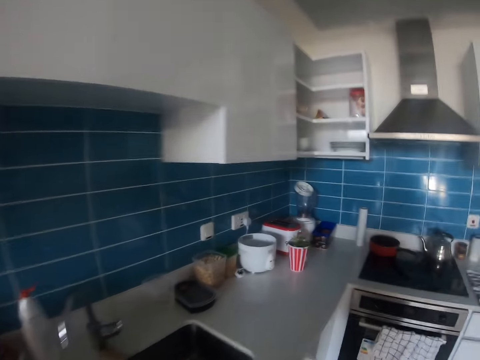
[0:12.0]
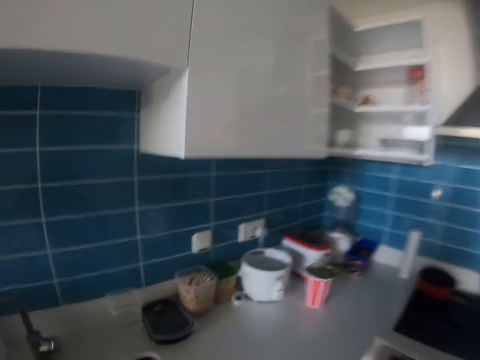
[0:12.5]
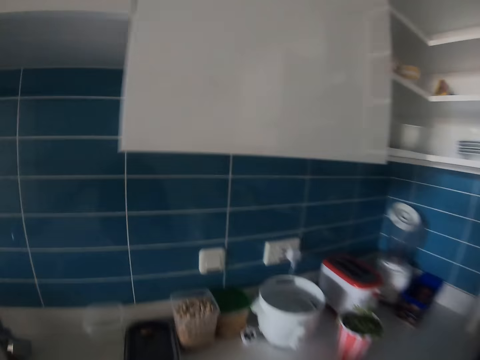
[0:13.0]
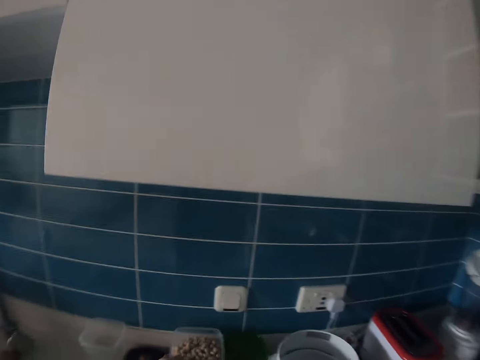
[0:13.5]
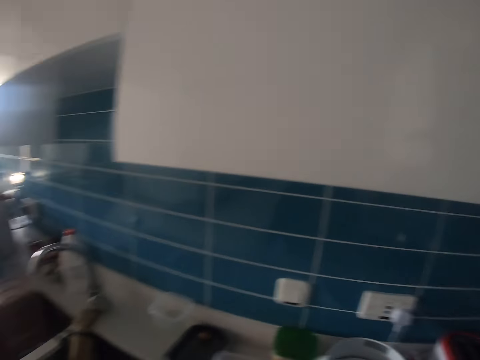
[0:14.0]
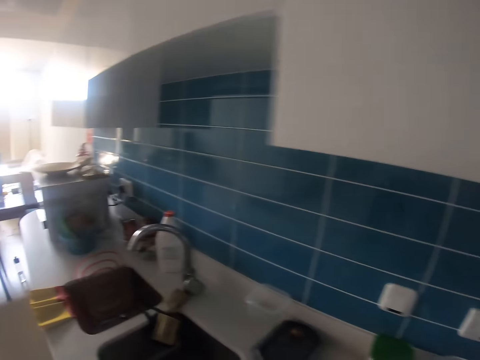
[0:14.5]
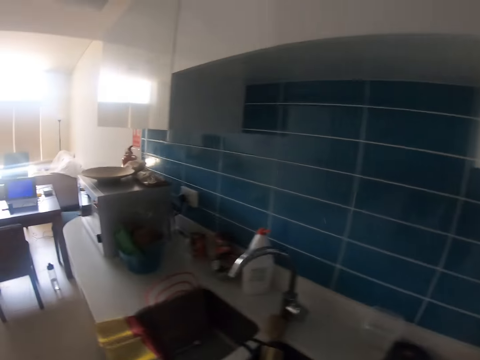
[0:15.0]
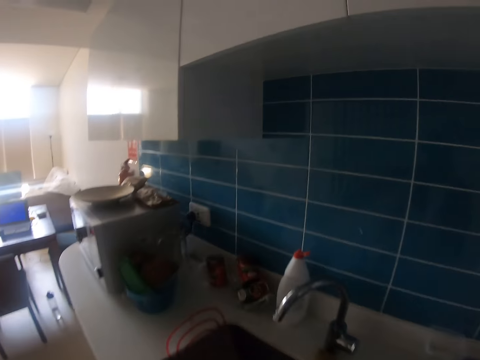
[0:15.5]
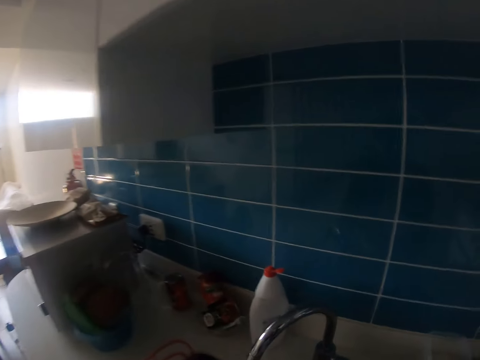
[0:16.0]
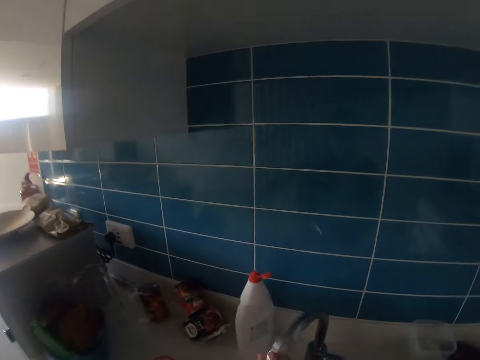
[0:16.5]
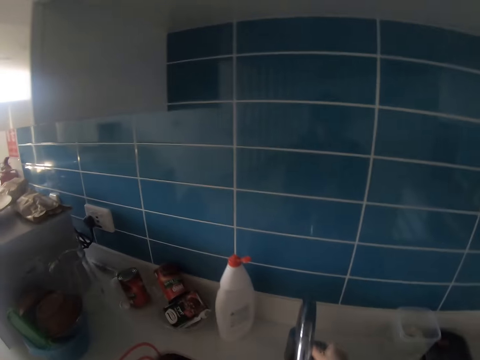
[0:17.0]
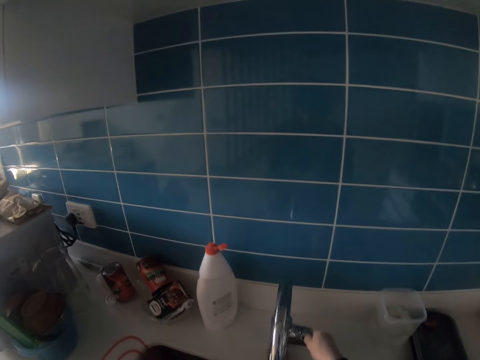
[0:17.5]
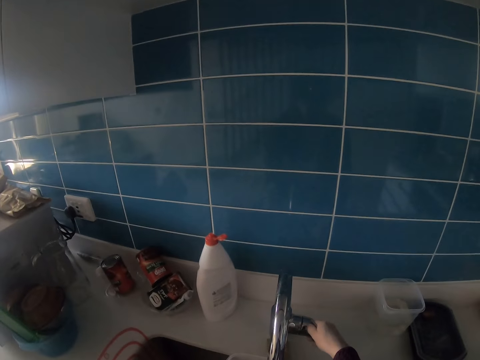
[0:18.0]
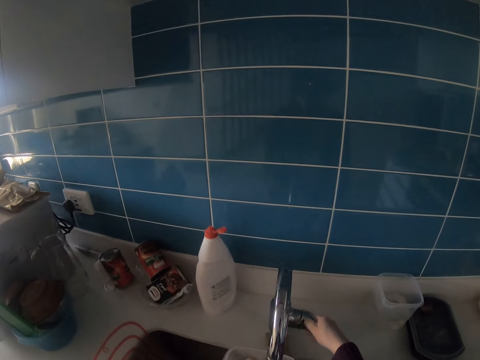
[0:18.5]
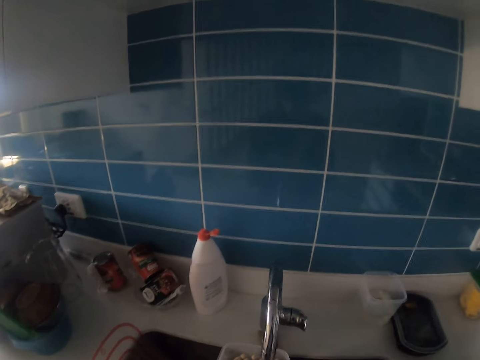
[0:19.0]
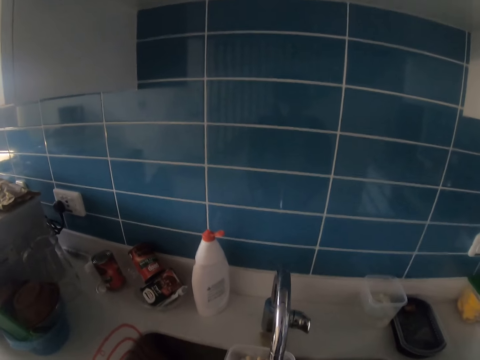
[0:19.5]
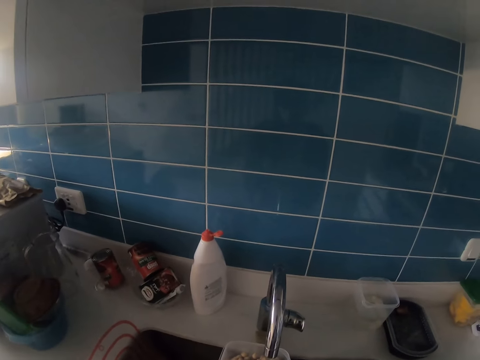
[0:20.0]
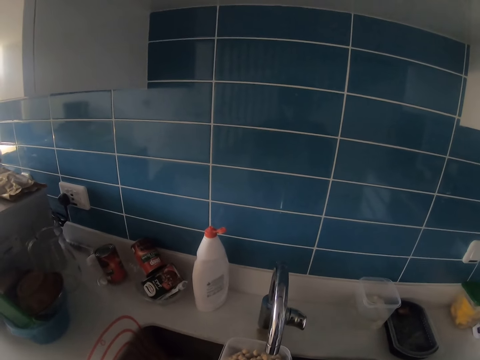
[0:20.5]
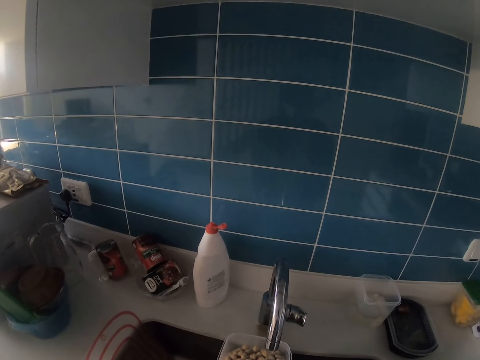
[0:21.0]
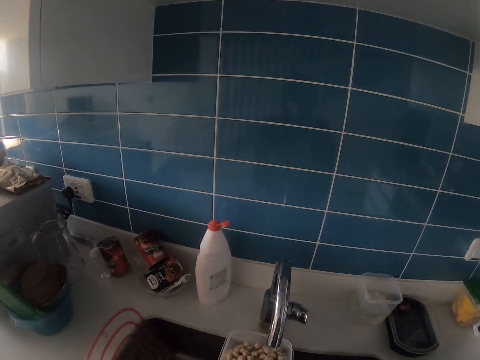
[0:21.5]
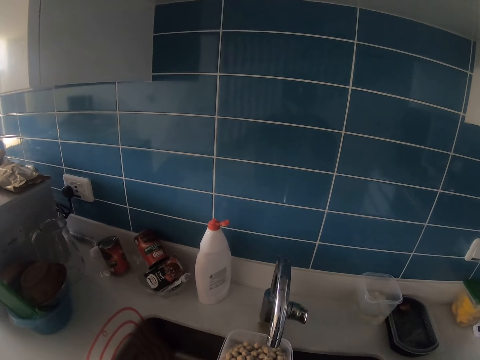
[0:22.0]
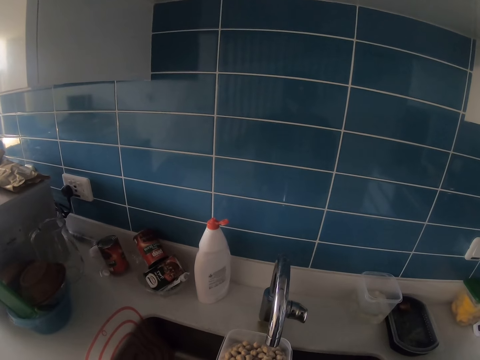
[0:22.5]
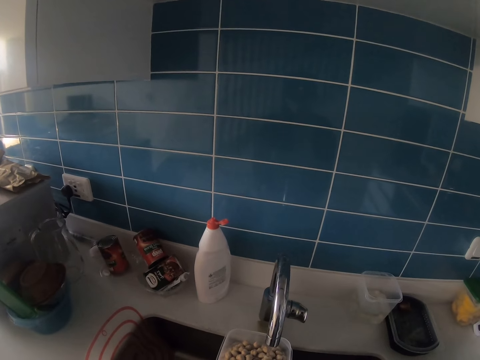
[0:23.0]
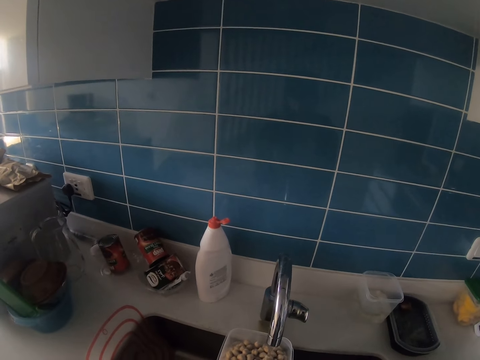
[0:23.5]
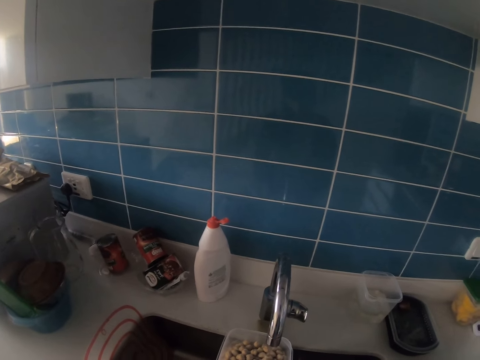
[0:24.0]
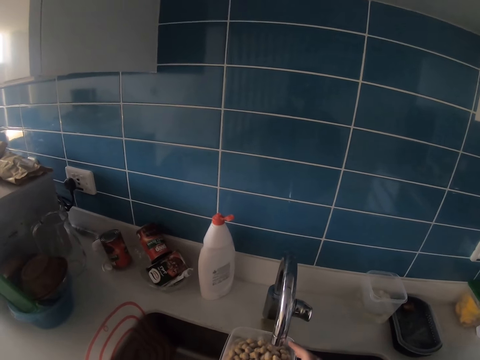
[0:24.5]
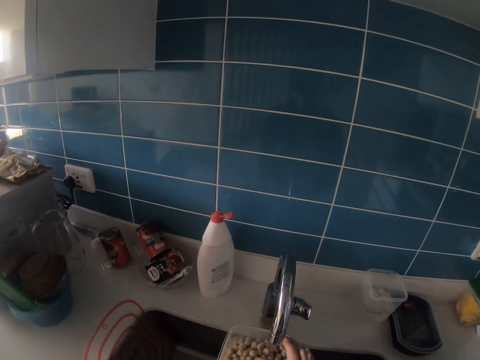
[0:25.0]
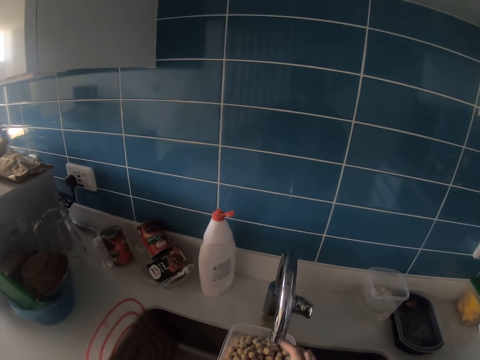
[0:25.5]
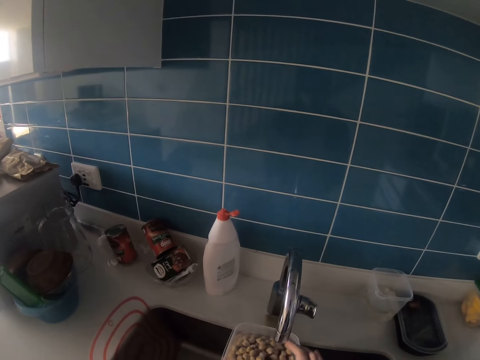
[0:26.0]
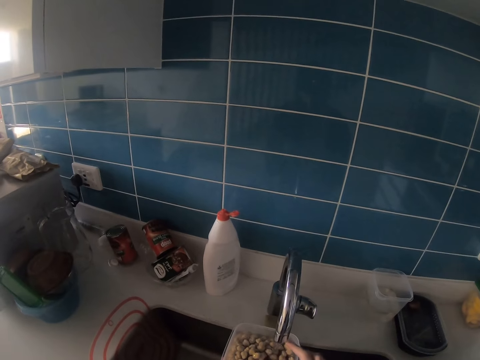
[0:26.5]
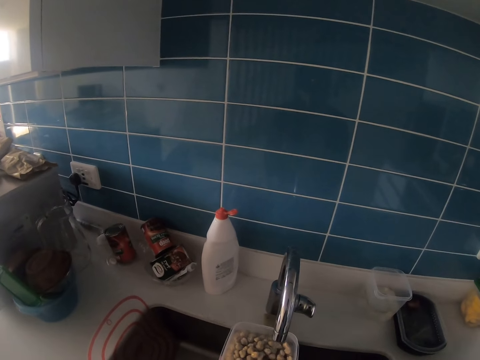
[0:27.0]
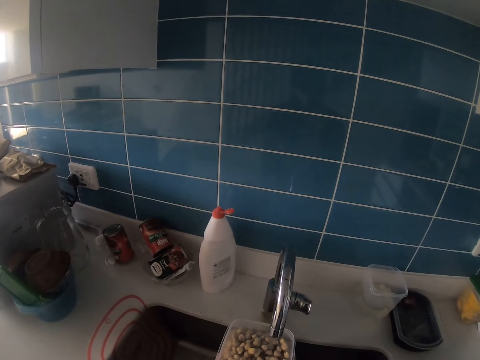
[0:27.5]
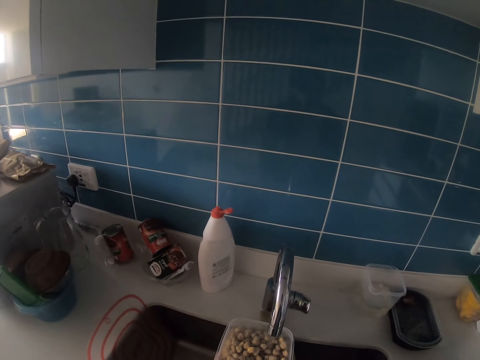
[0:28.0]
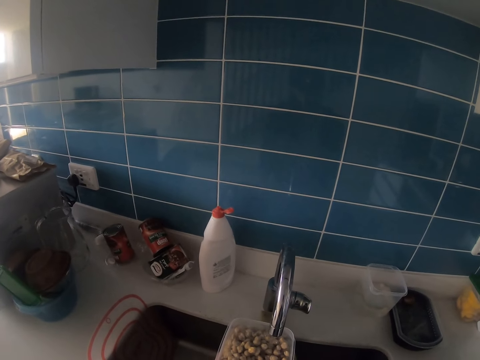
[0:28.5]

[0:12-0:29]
The camera wearer picks a tin of peanuts. They walk in the kitchen. They turn a faucet. They open the faucet. They fill the tin of peanuts with water. They soak the peanuts in water.

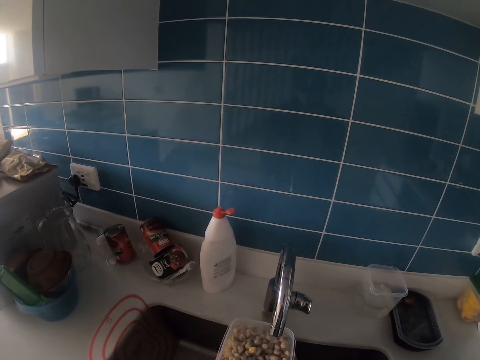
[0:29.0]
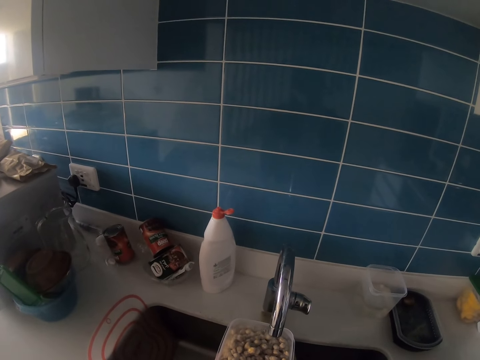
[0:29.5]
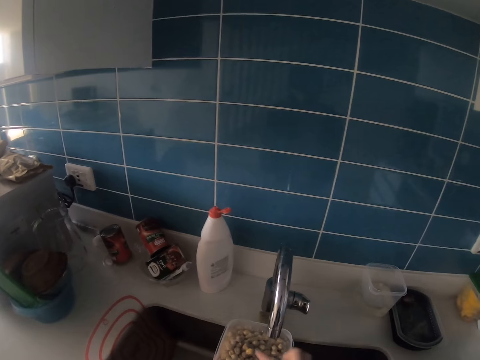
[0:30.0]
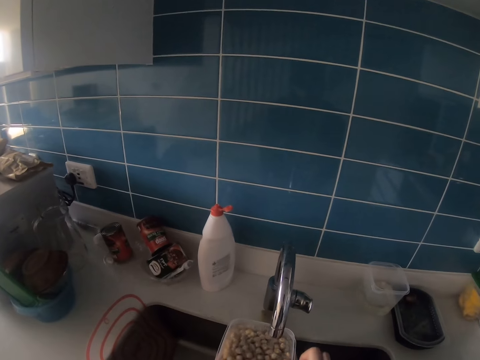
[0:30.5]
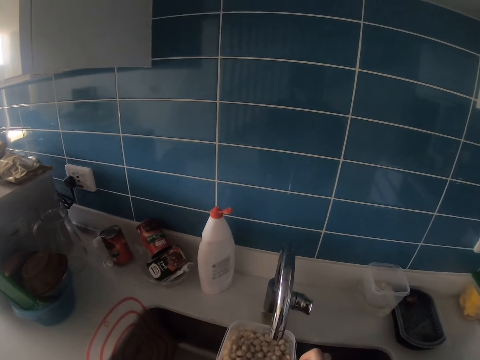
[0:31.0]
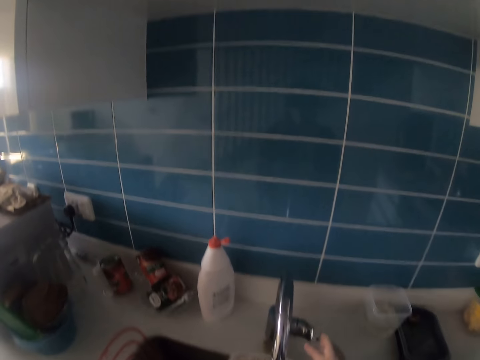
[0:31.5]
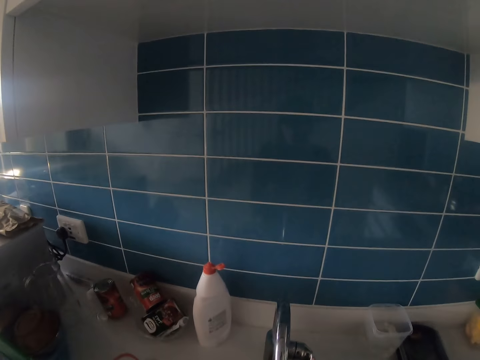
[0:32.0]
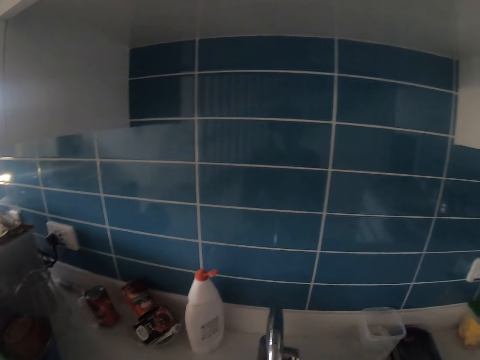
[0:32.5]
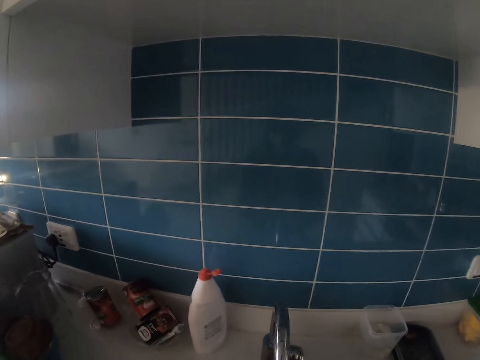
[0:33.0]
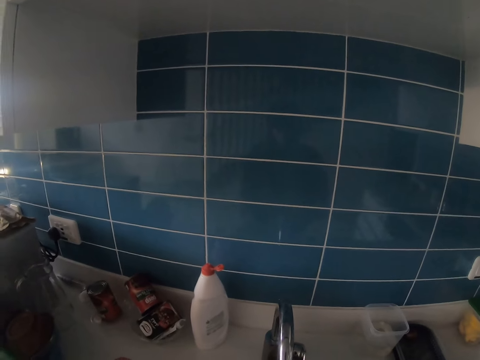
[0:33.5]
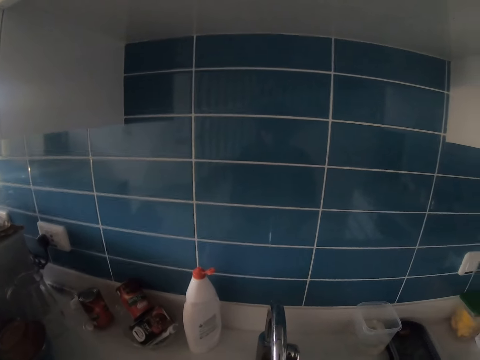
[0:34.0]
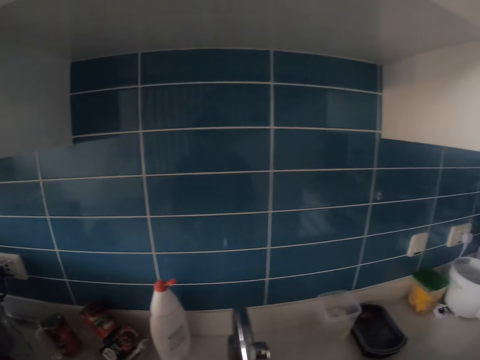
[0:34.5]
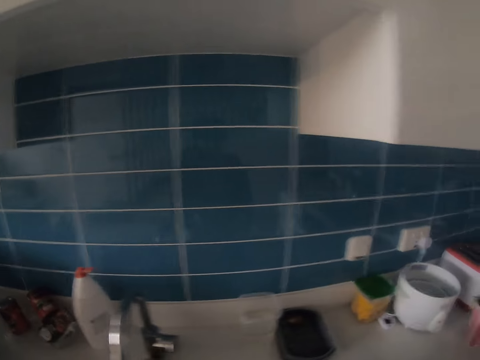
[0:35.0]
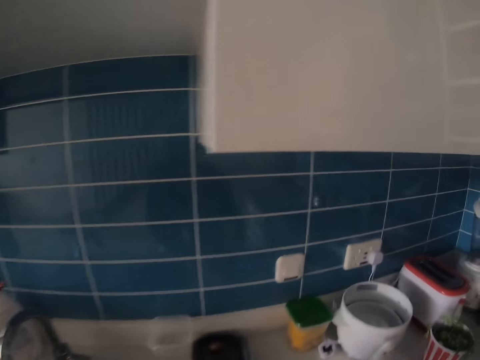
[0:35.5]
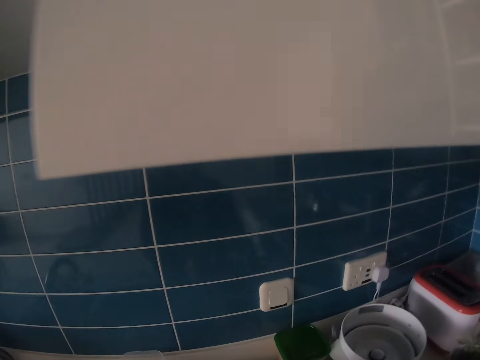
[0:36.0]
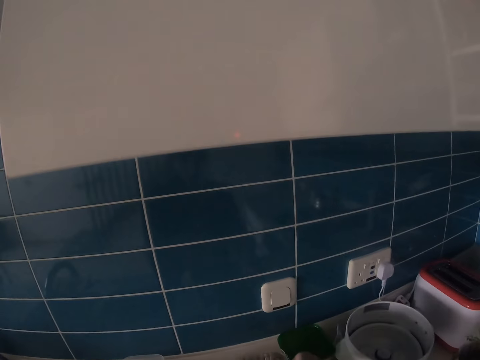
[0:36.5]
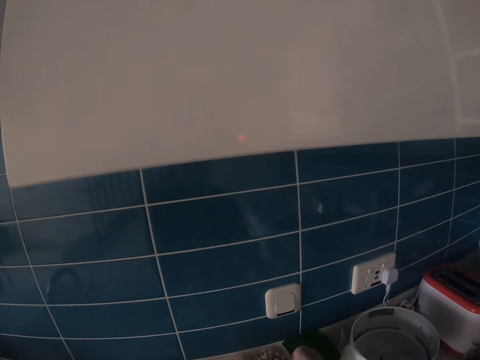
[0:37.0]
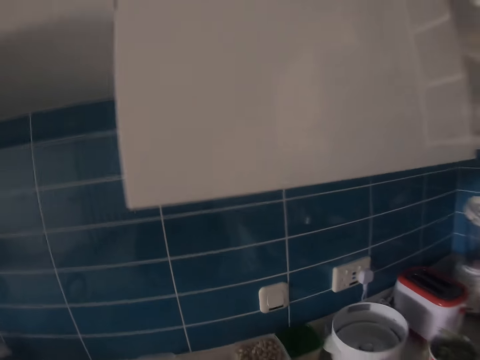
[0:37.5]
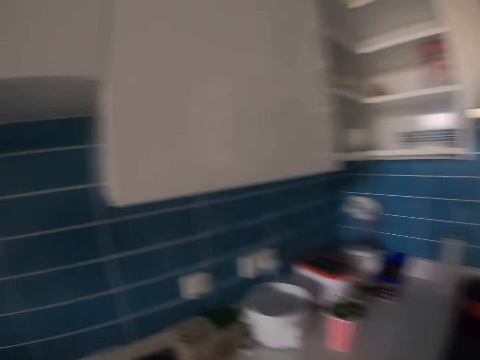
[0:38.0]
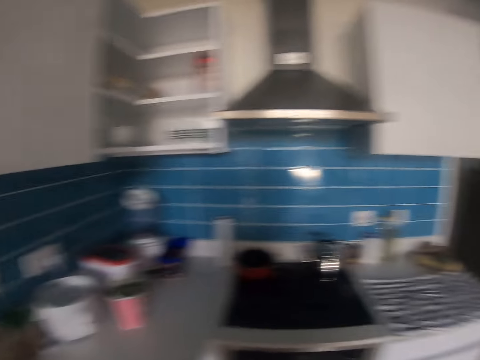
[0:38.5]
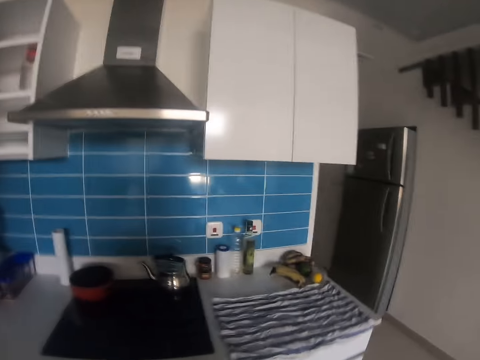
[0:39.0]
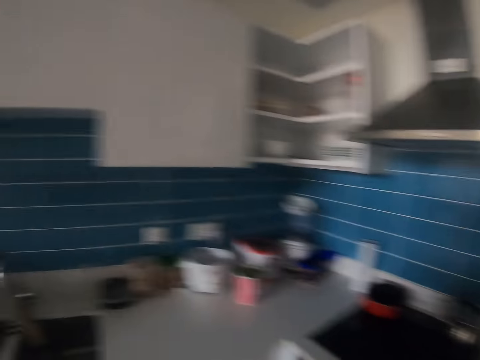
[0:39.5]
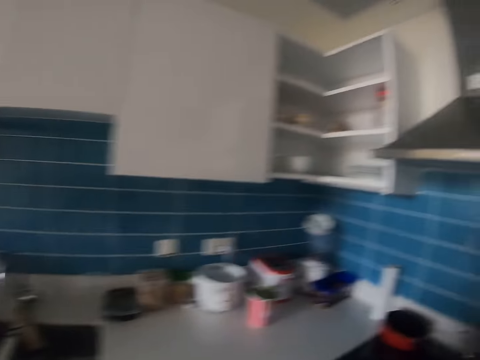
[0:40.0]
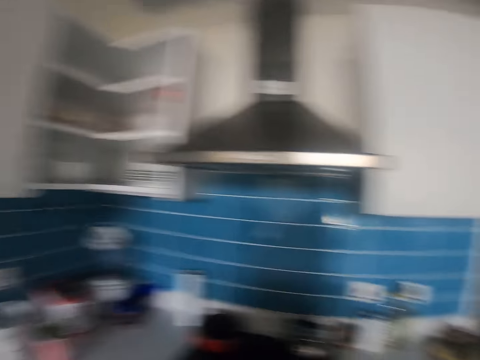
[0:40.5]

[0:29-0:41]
The camera wearer closes a faucet. They pick the tin of peanuts in the sink. They put the tin of peanuts on the countertop. They look around in the kitchen.
